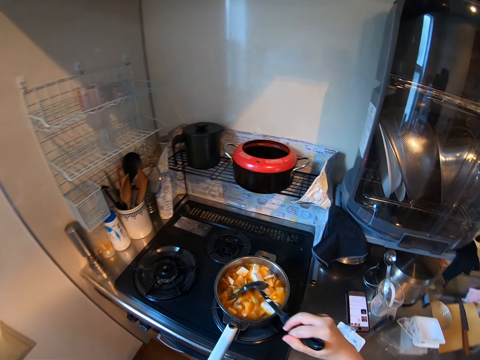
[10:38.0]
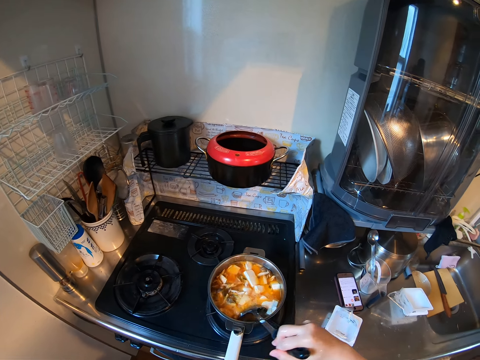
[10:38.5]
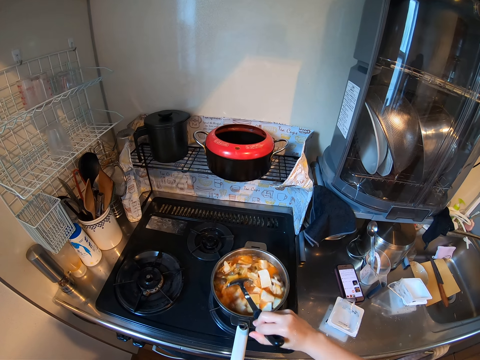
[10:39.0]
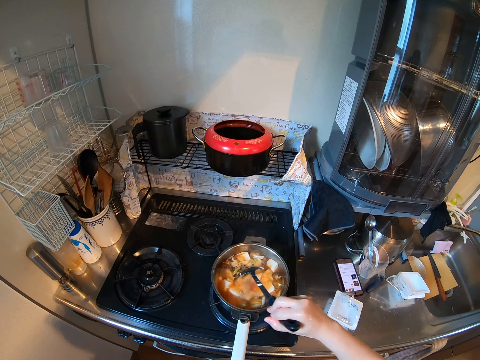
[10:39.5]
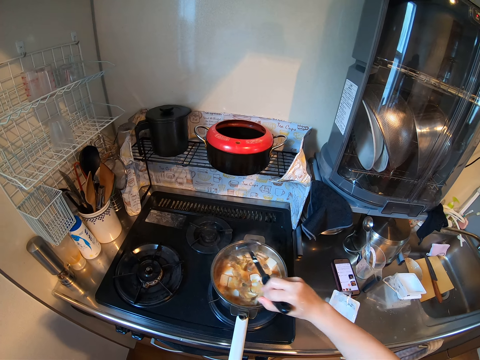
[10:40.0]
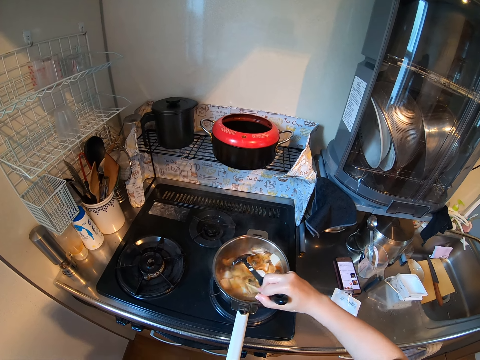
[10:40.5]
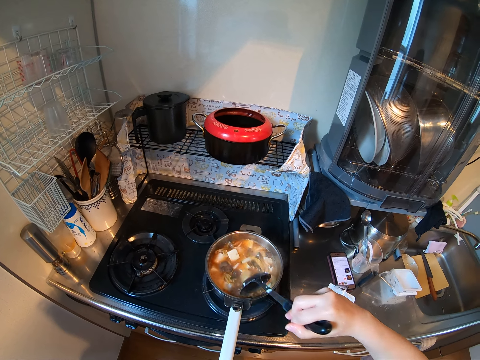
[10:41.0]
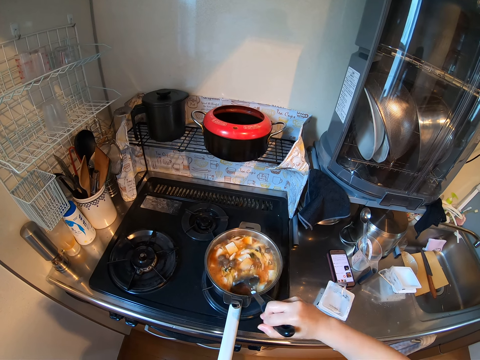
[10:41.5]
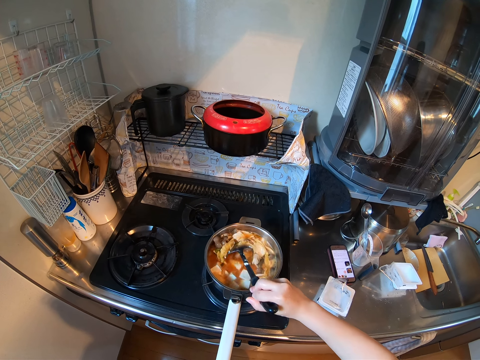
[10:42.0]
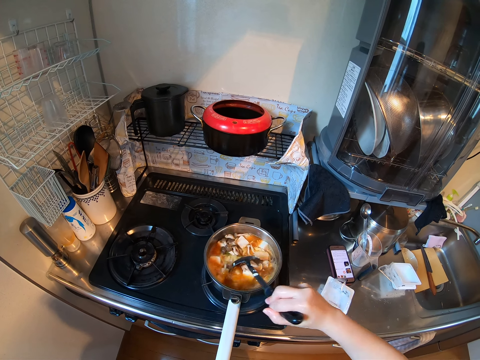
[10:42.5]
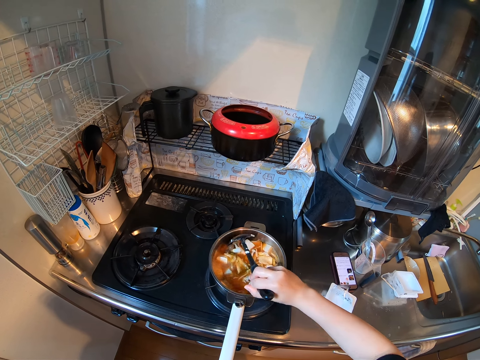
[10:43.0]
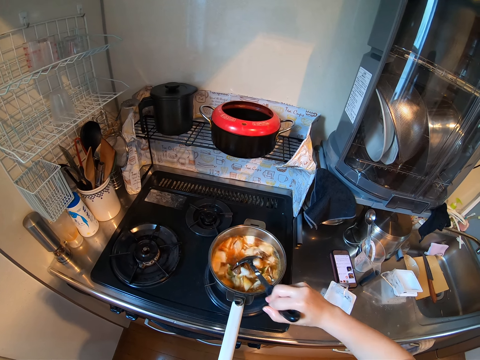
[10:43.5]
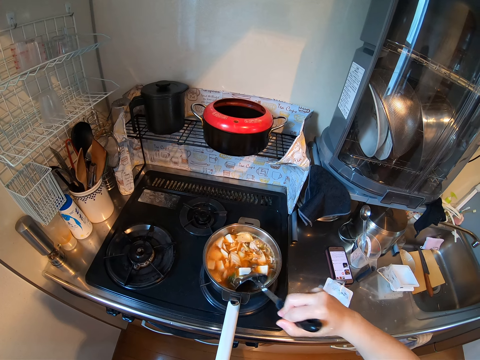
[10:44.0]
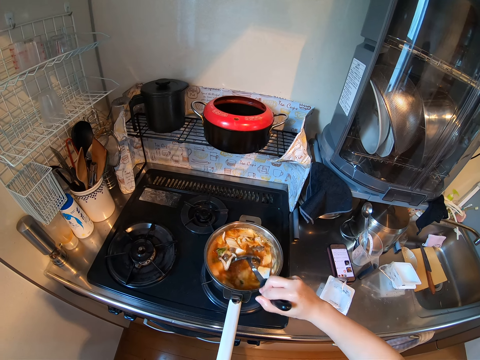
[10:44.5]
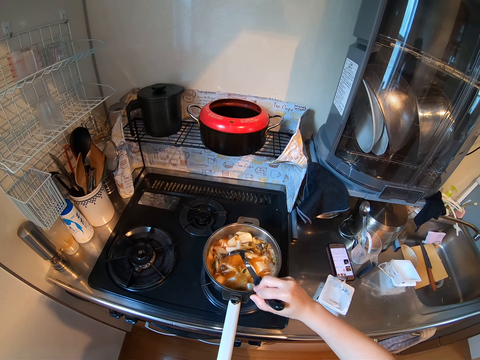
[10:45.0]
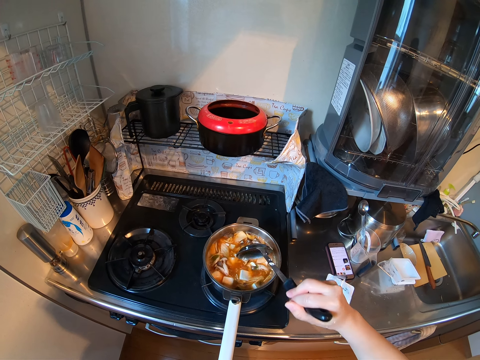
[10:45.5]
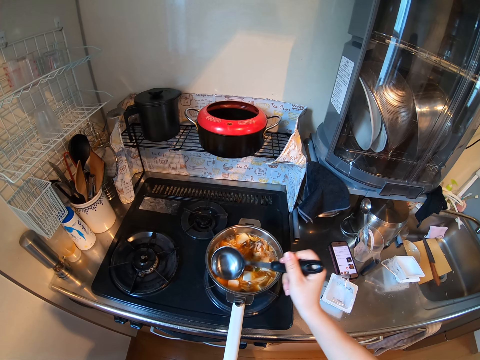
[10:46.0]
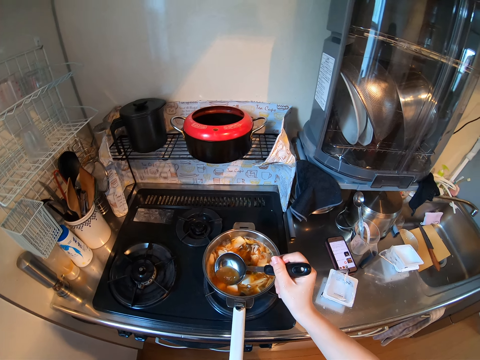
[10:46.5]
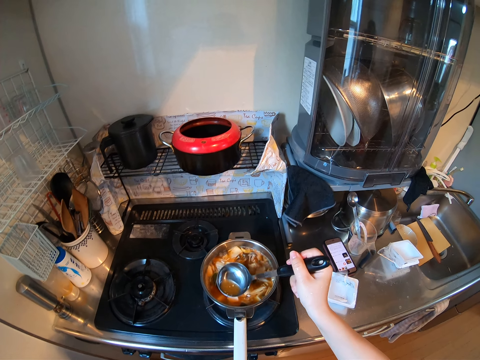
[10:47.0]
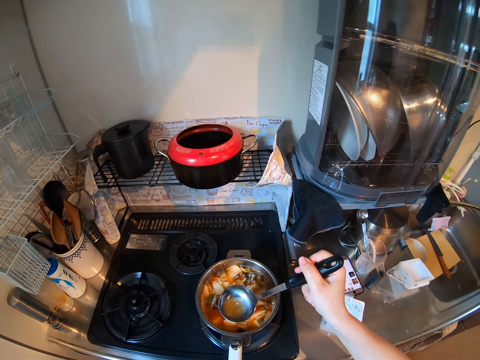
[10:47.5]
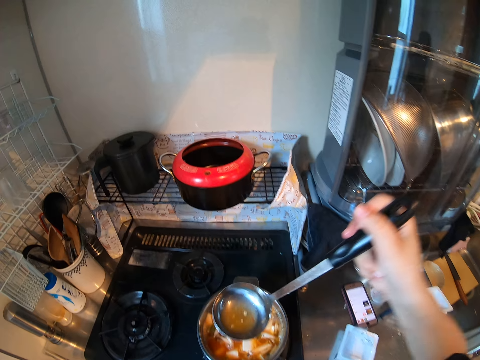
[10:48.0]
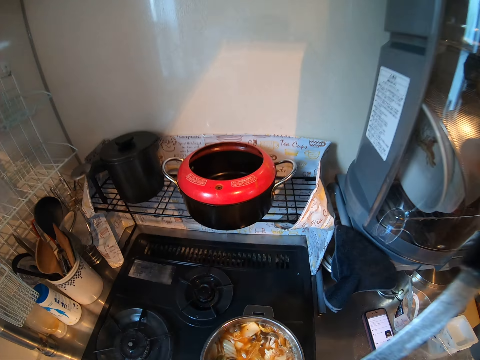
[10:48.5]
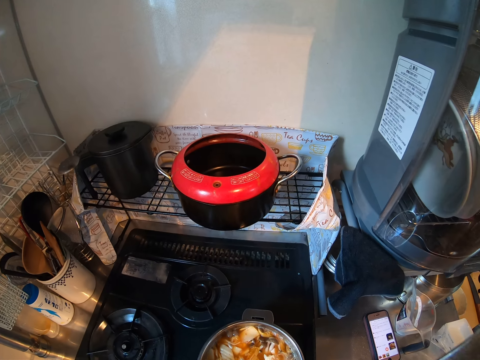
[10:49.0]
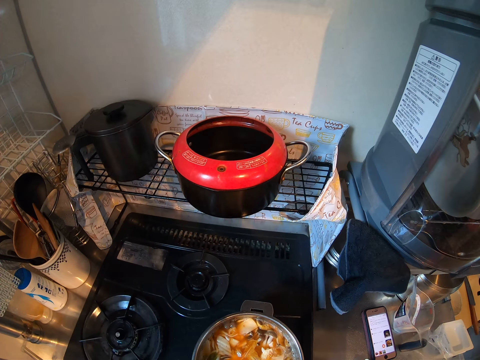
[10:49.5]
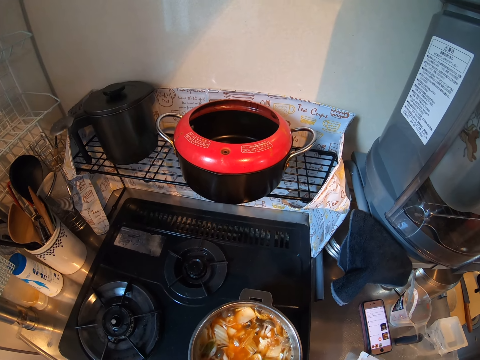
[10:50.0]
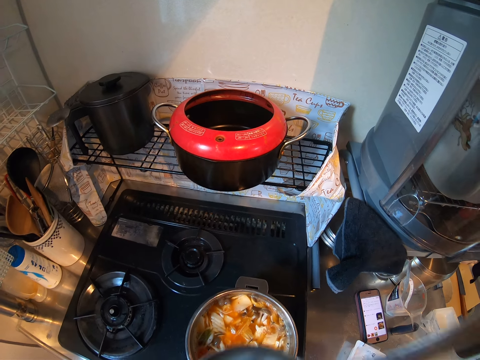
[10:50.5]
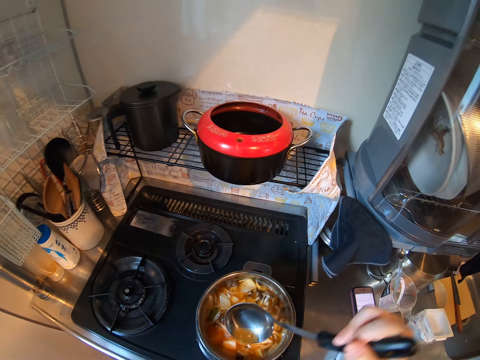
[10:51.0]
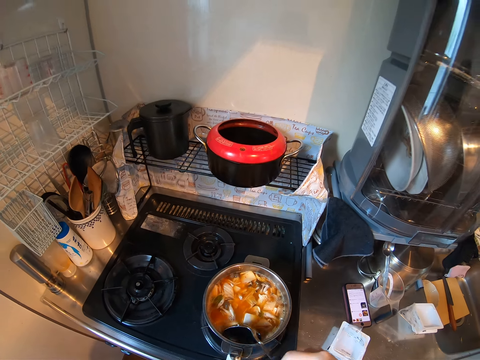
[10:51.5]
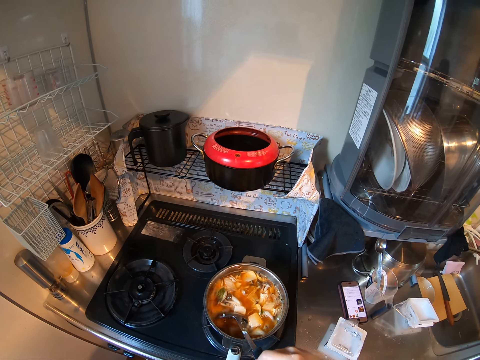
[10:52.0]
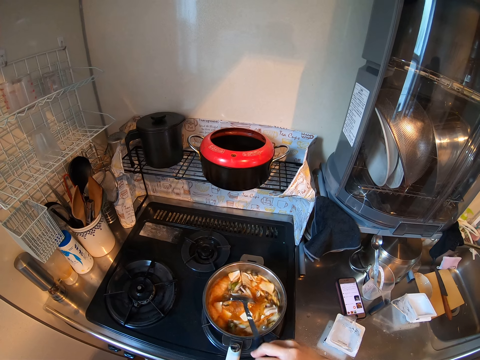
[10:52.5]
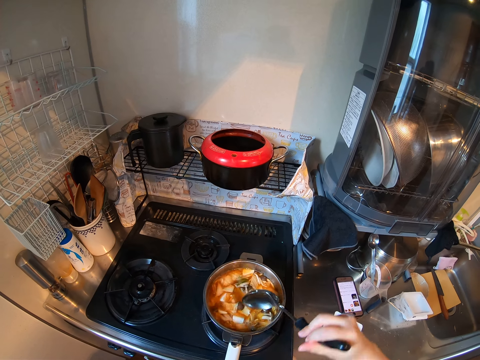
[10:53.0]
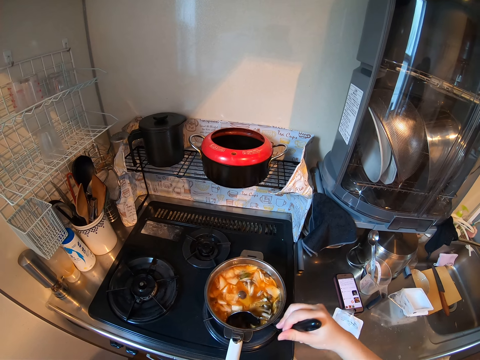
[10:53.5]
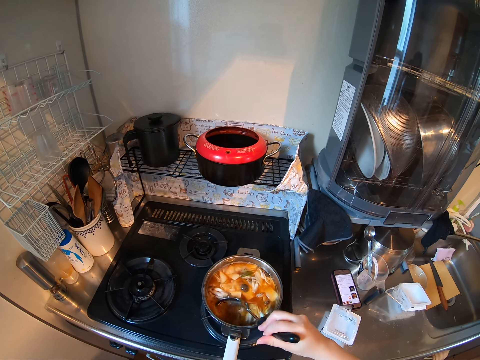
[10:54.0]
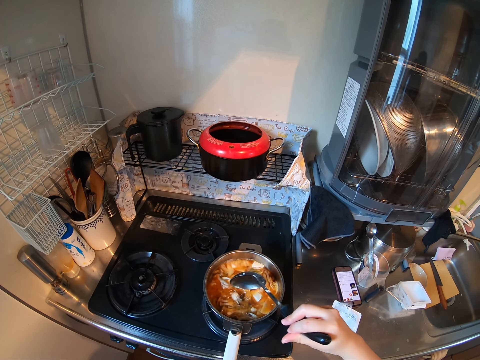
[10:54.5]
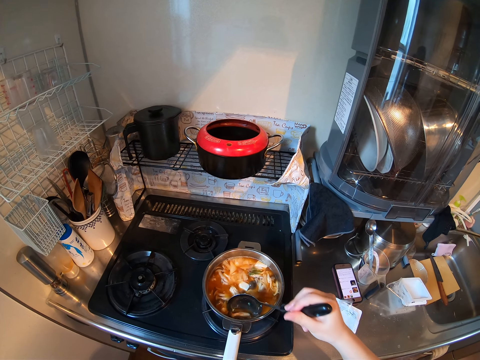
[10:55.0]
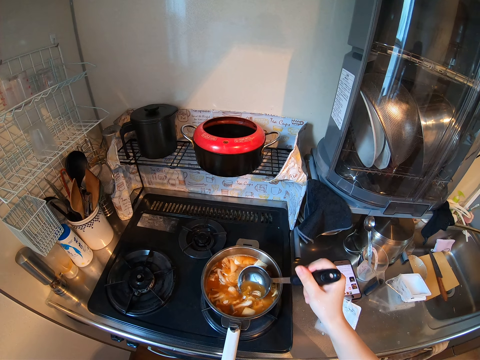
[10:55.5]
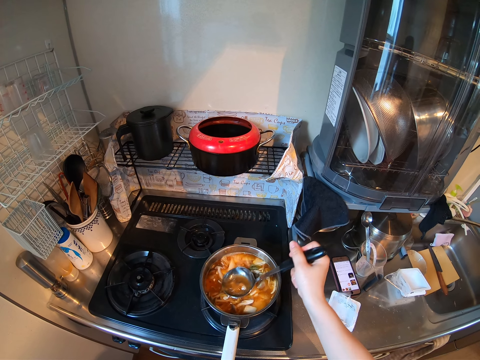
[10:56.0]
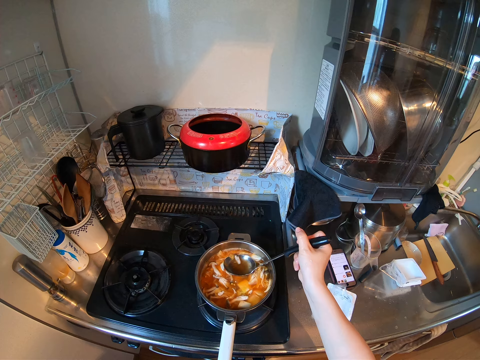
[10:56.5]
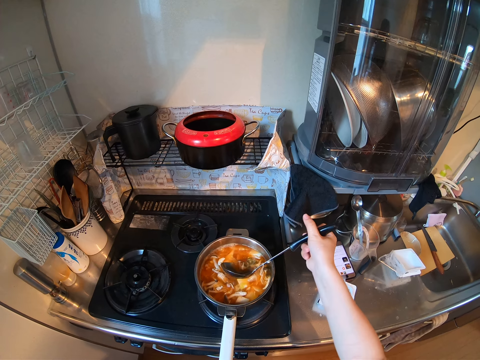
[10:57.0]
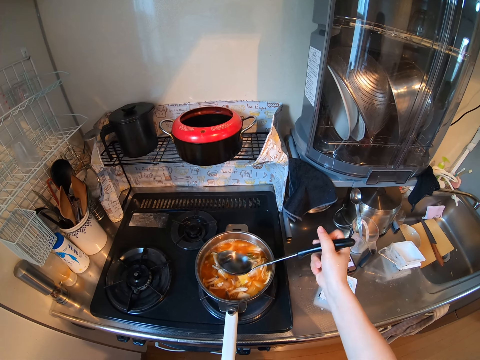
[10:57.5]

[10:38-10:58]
The camera wearer picks the cooking spoon from the pan and stirs the food with the cooking spoon. They hold the cooking spoon. They scoop broth from the food with the cooking spoon. They taste the broth. They stir the food with the cooking spoon.

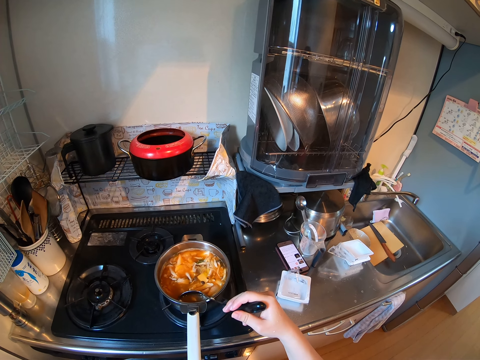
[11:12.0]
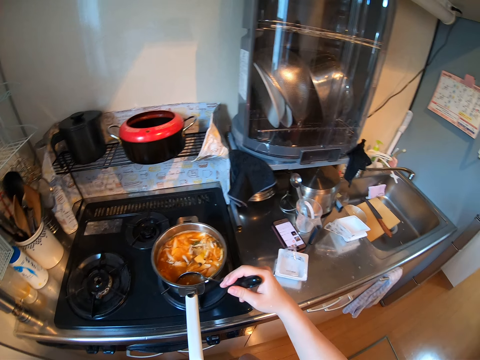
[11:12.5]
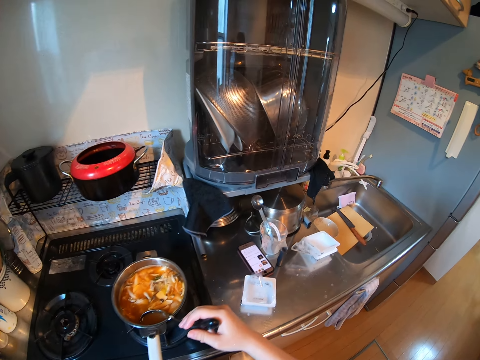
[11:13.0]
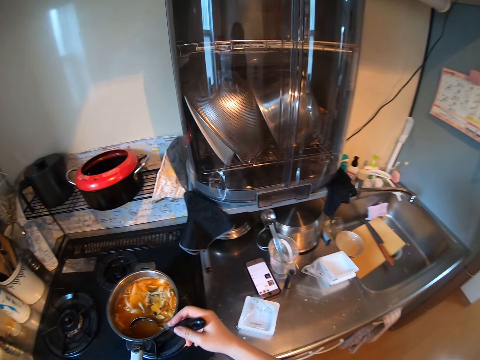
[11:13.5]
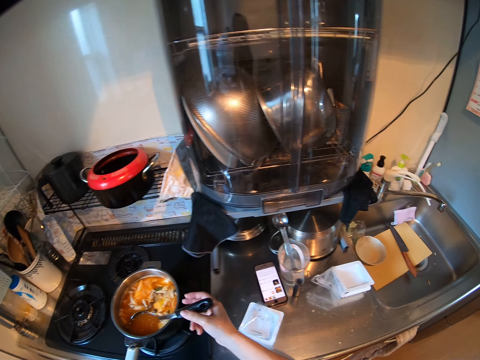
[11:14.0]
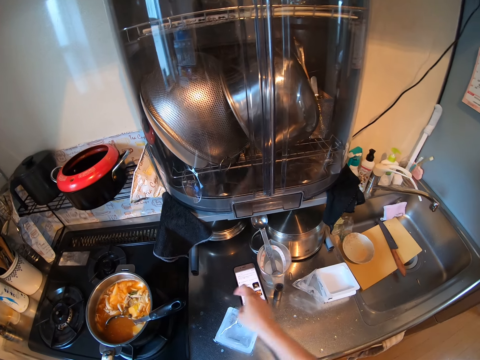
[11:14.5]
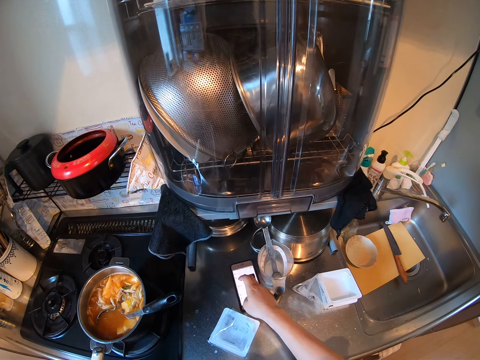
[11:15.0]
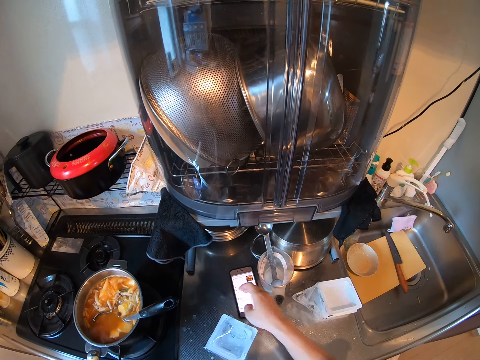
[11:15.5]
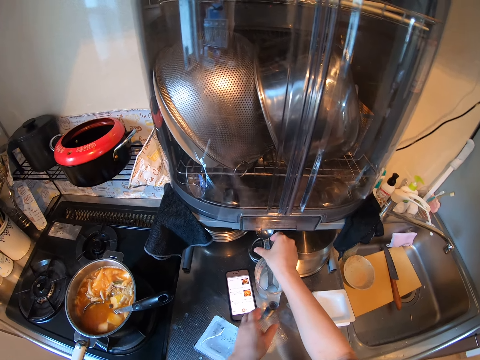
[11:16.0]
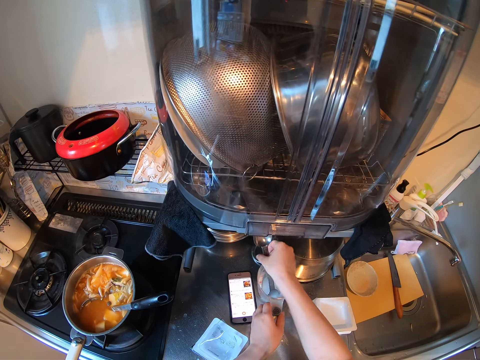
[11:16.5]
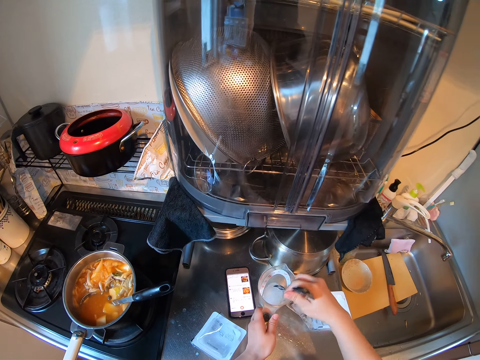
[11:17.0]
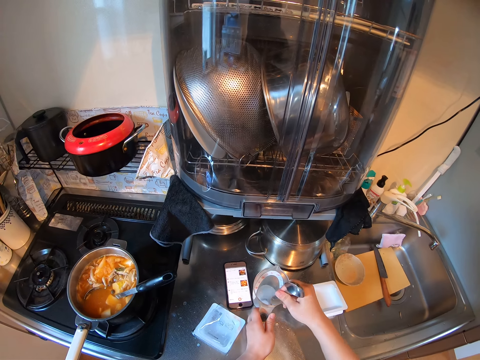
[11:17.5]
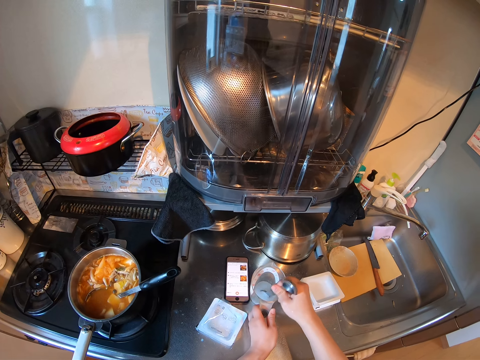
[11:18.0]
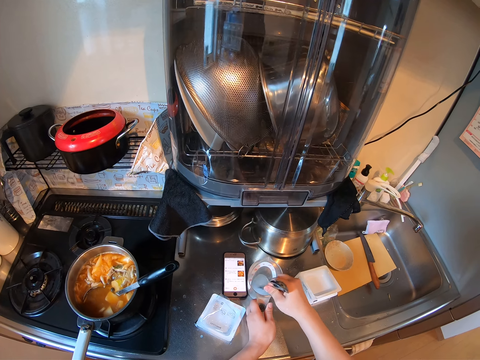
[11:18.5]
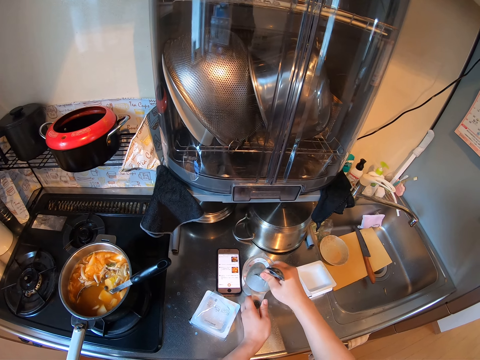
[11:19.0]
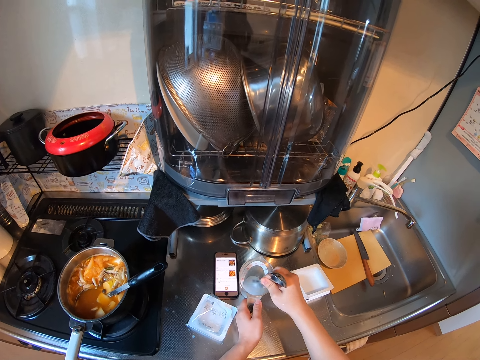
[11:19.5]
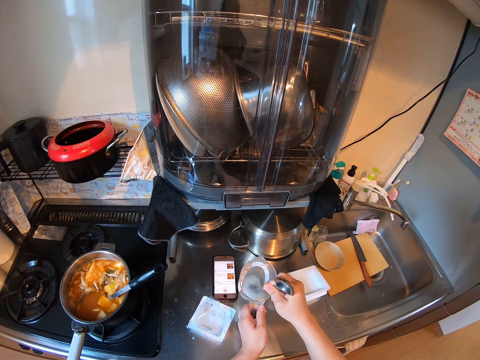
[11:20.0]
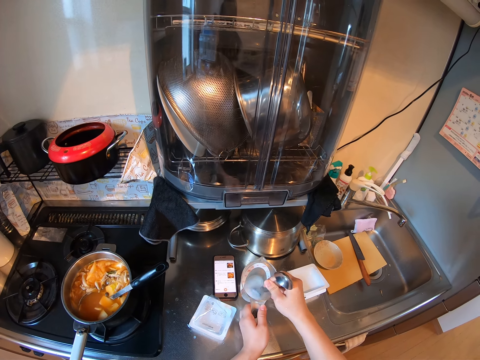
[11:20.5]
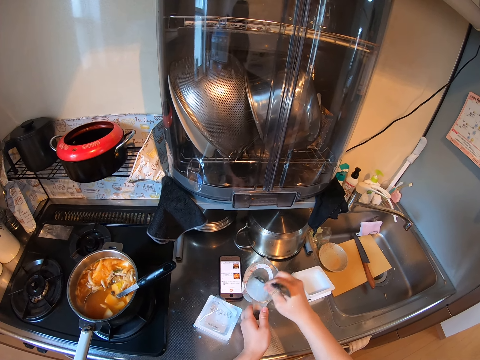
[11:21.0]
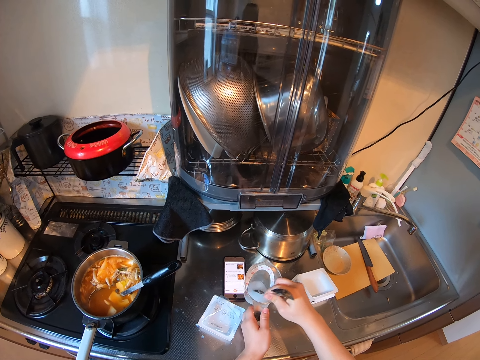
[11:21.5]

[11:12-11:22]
The camera wearer drops the cooking spoon in the pan. She operates her phone. She holds a spoon and cup. She picks a jug with something and a measuring spoon. She stirs the liquid in the cup with the spoon.
